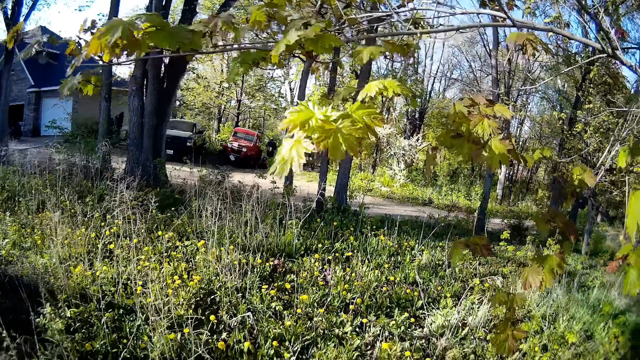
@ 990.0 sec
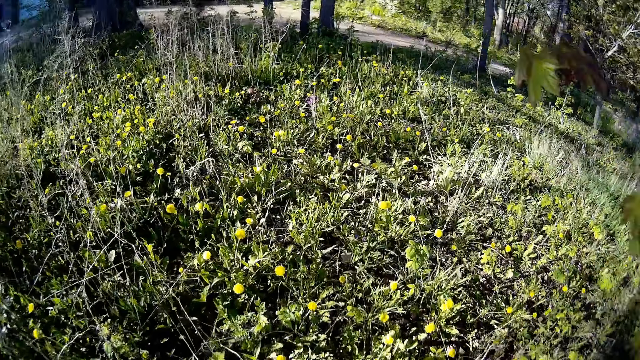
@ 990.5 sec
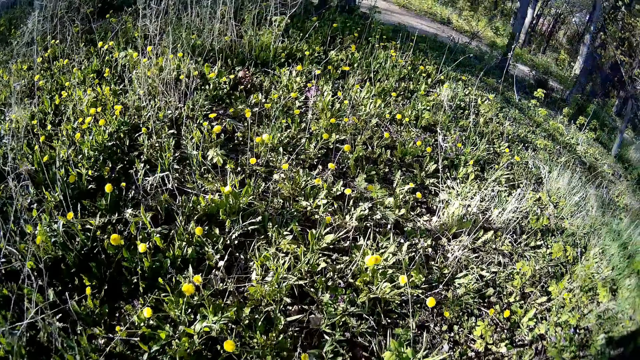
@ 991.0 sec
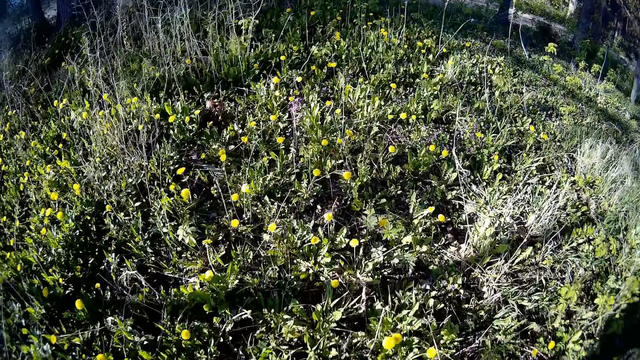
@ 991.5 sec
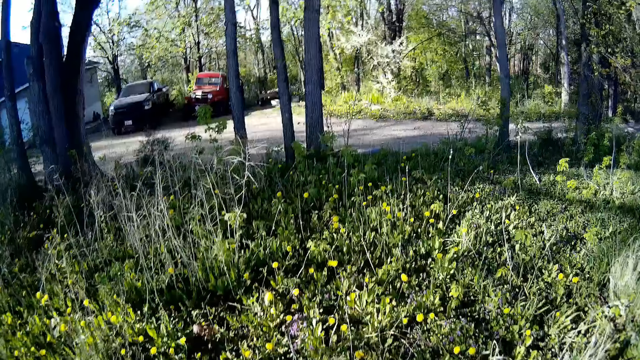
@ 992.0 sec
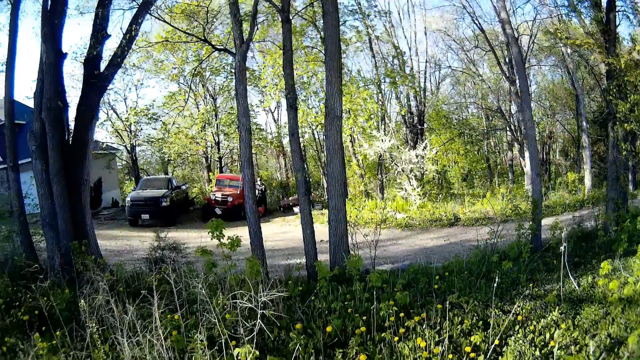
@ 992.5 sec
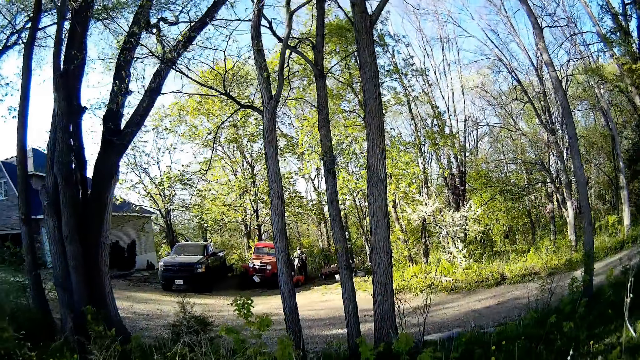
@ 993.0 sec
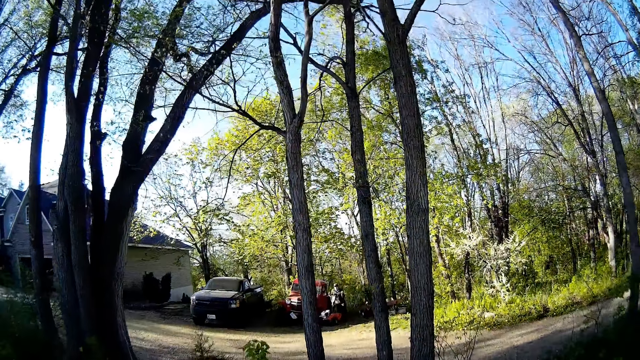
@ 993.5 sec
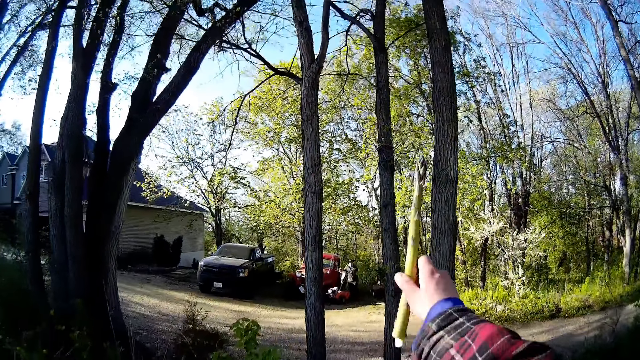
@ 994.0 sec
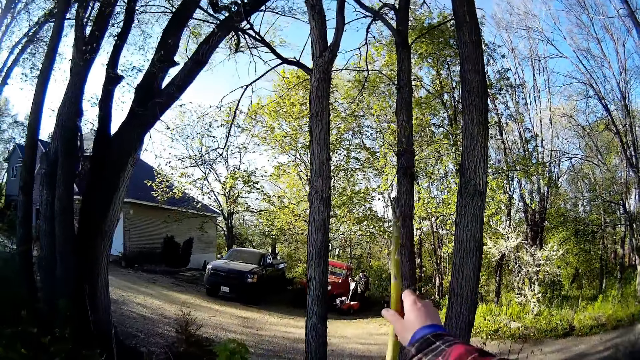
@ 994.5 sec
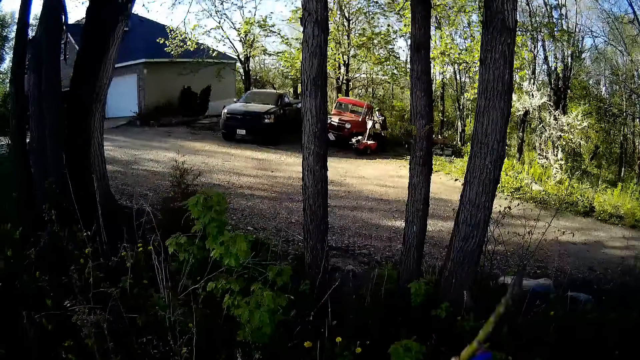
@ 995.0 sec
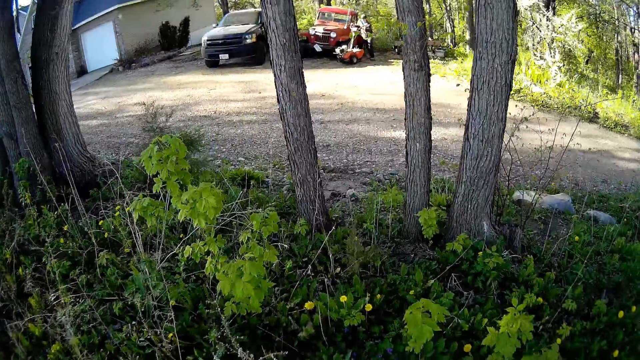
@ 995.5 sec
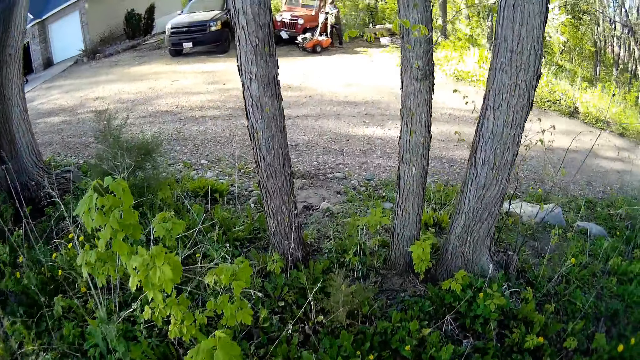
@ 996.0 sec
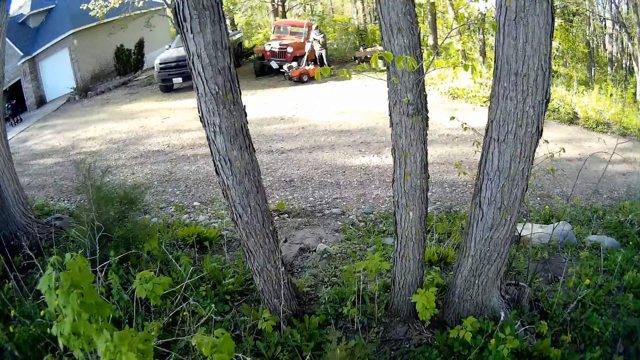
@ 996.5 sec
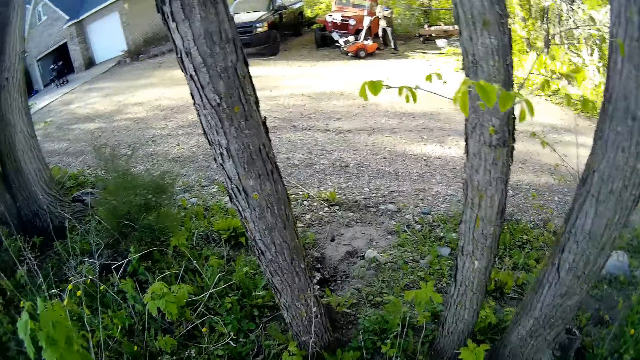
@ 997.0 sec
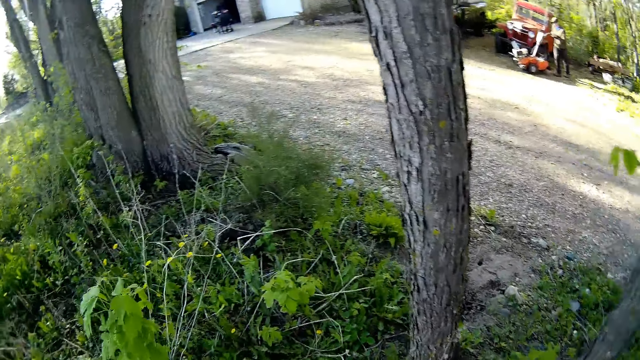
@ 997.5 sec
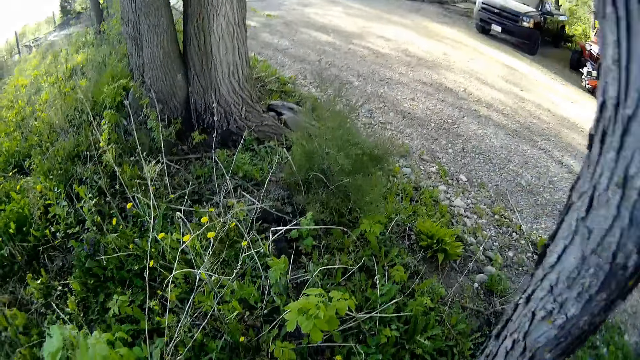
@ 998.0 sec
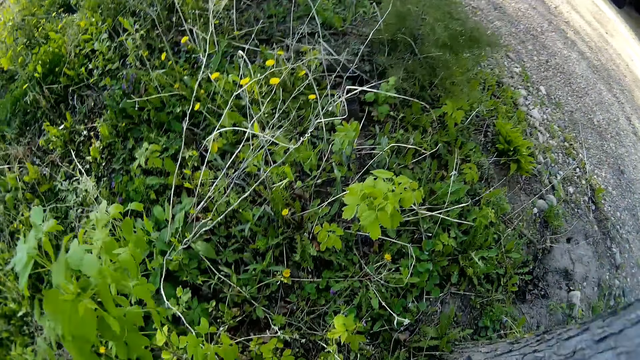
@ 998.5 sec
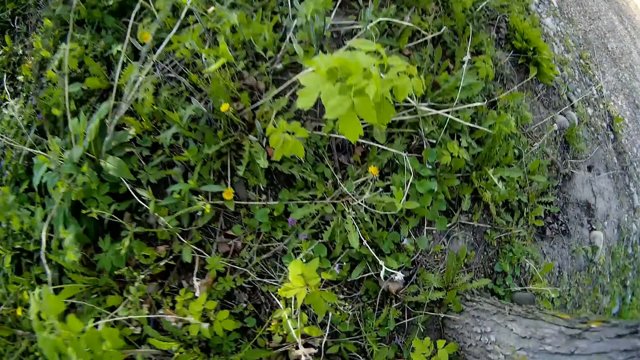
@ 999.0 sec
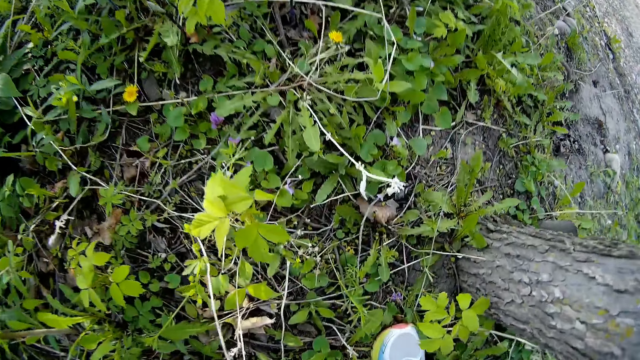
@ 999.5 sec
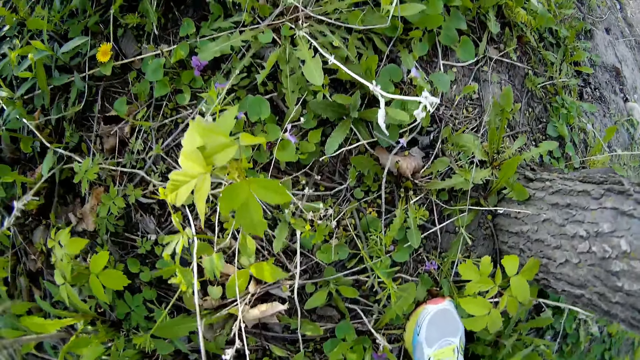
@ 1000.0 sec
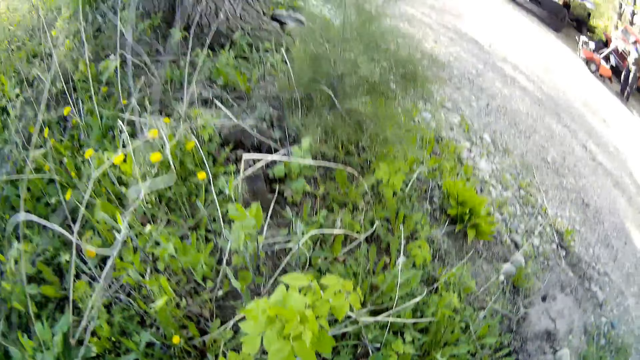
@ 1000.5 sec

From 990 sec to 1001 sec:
The camera wearer walks around. They hold a stick up with their right hand. They stretch their right hand. A man drives a mower across a road with both hands.

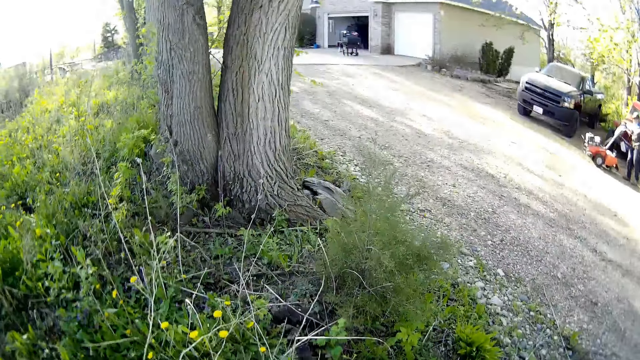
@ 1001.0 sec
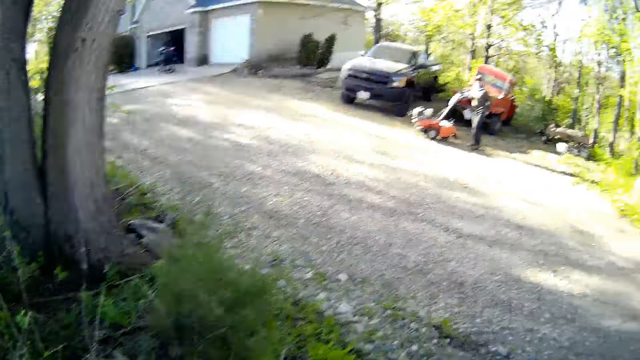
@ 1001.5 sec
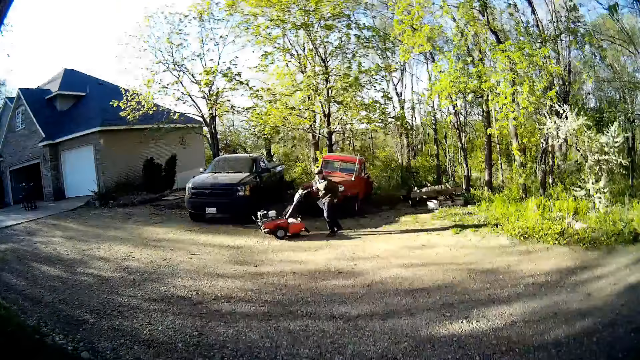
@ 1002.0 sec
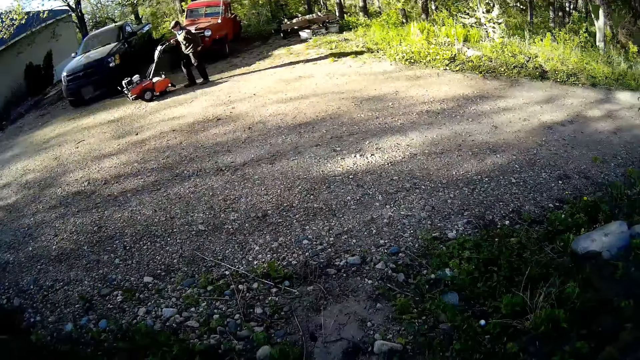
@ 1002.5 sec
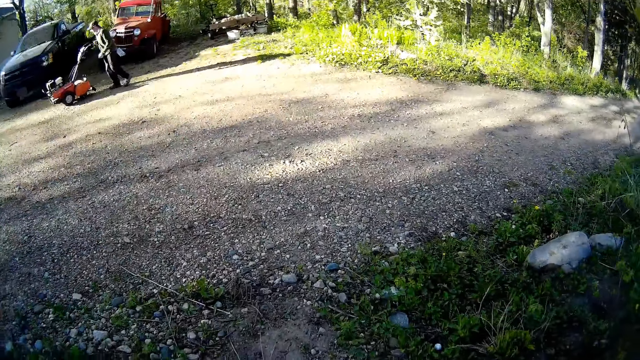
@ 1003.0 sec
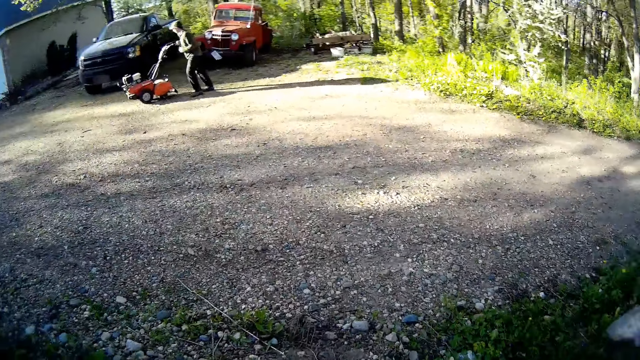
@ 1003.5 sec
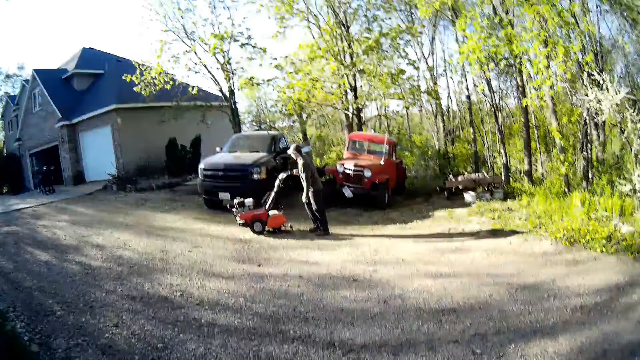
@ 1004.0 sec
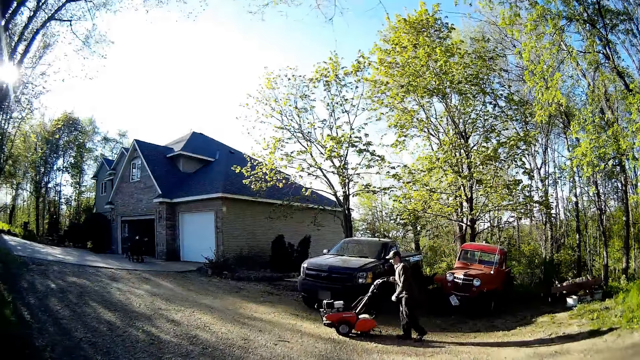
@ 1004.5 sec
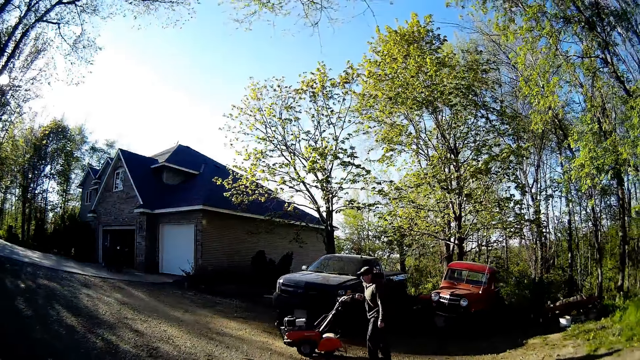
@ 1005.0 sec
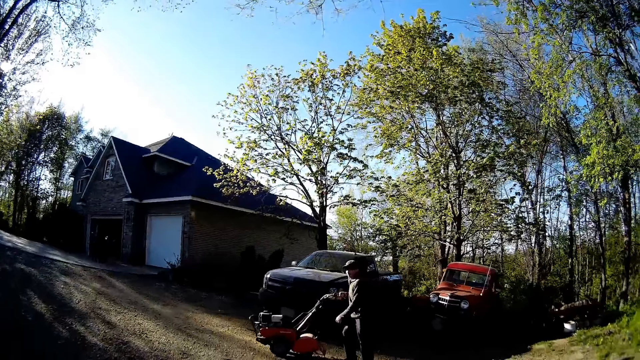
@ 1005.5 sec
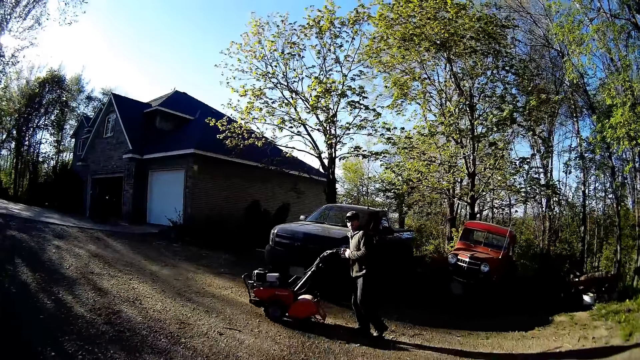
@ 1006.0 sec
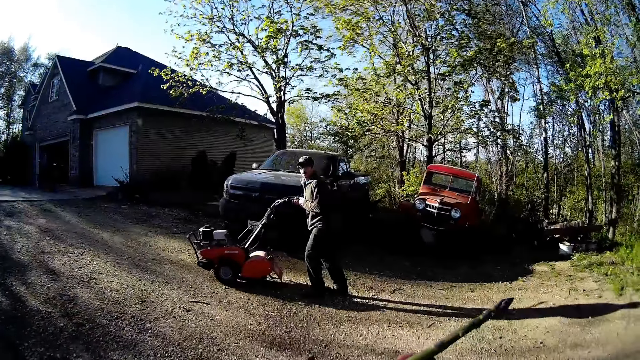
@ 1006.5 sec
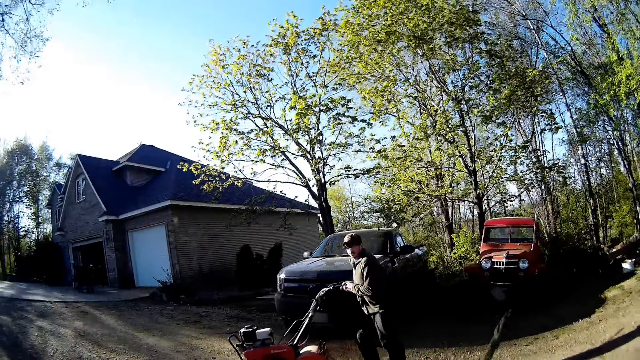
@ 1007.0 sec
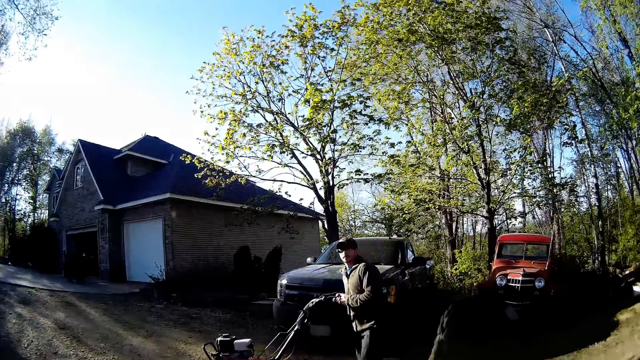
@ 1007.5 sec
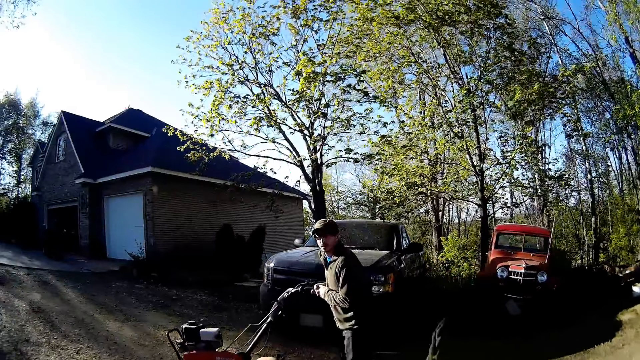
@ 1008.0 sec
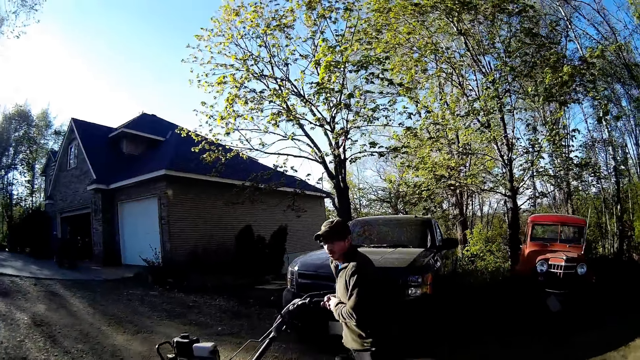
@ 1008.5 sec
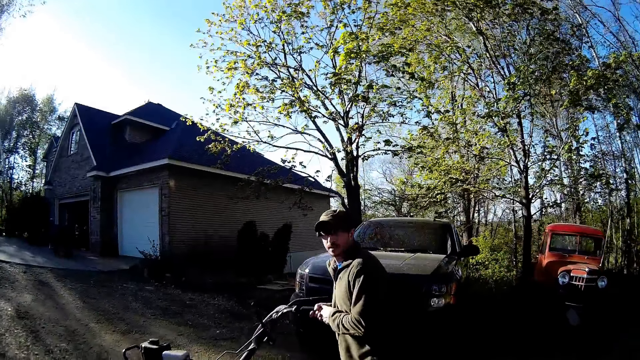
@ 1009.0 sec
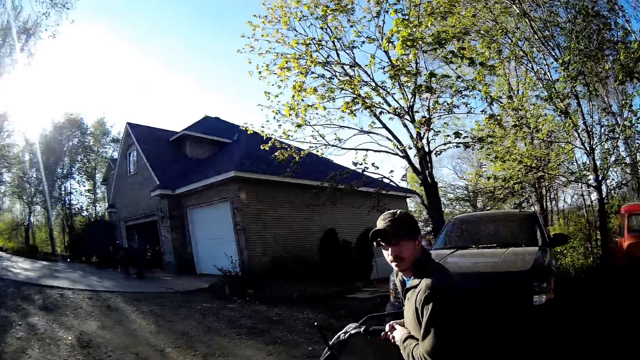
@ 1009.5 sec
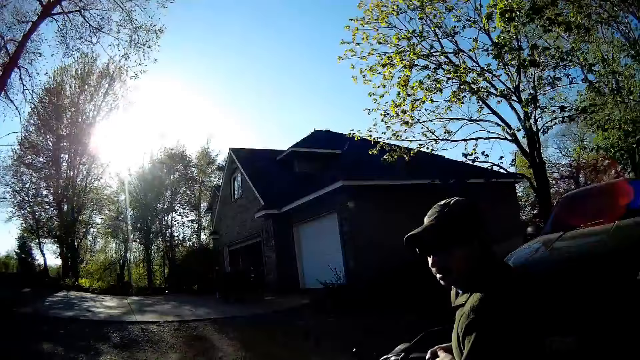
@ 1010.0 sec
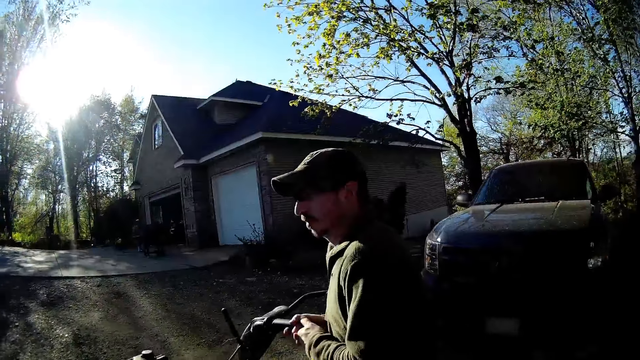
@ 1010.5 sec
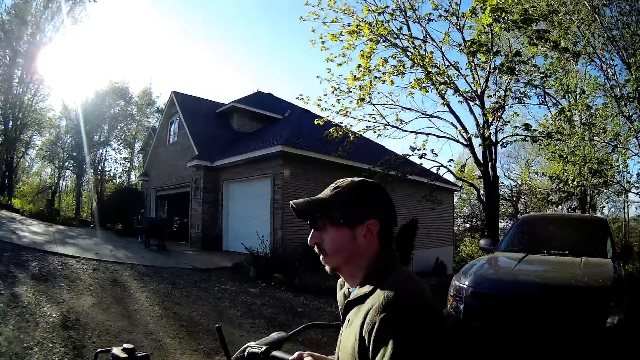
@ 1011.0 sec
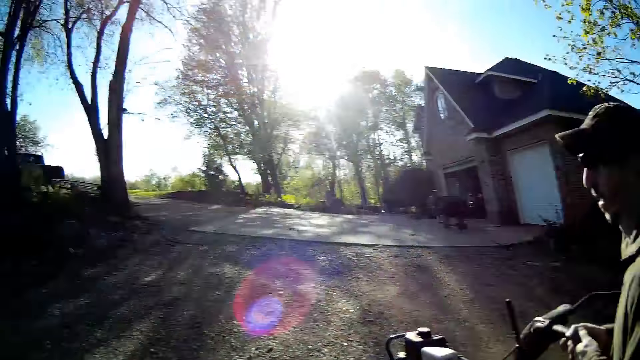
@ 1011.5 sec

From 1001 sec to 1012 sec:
The camera wearer converses with a person.
